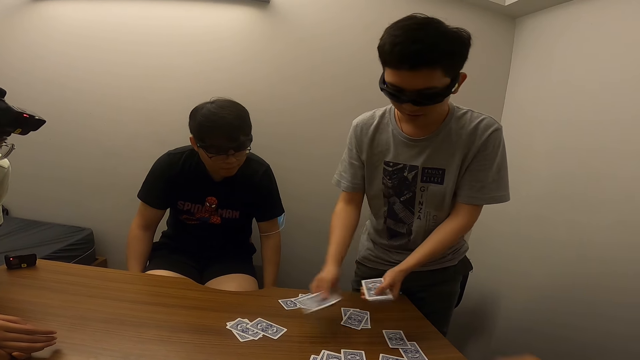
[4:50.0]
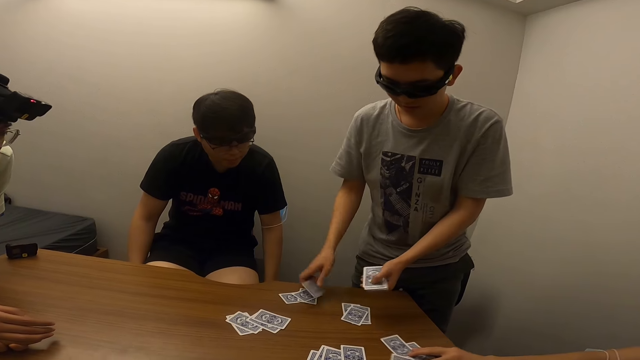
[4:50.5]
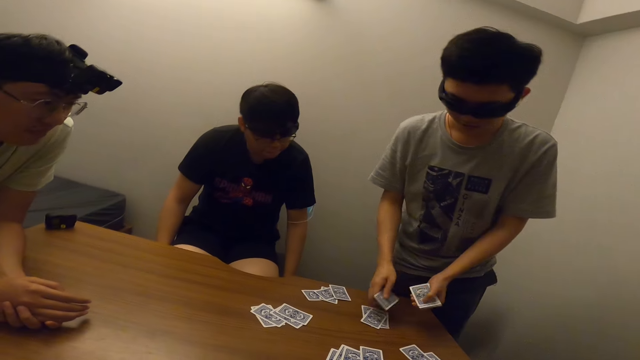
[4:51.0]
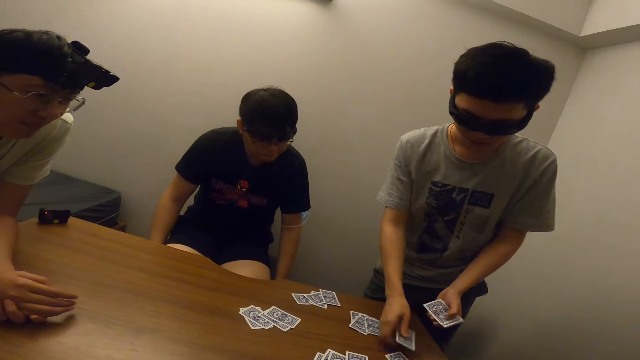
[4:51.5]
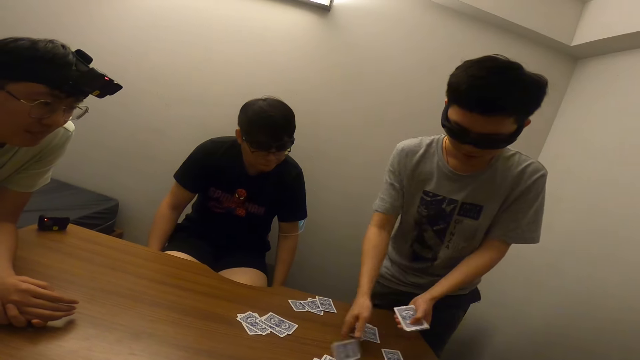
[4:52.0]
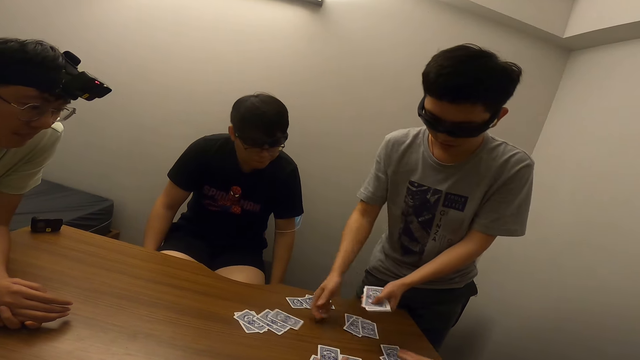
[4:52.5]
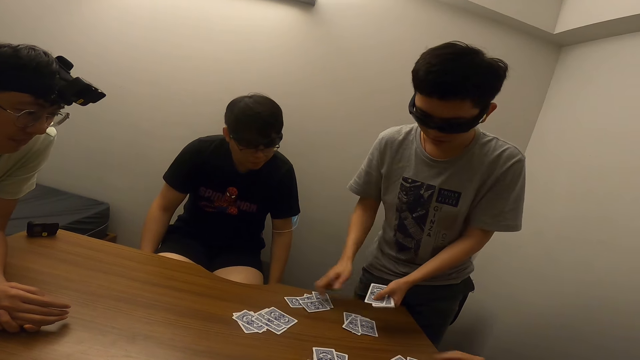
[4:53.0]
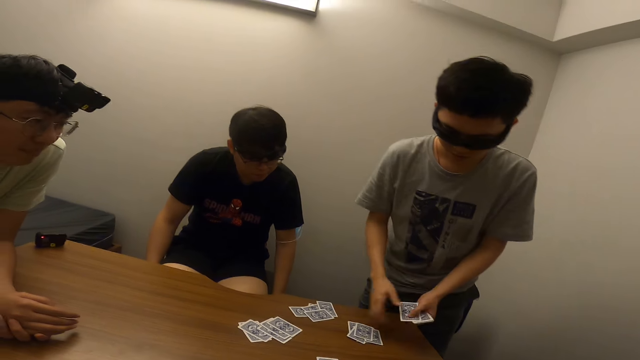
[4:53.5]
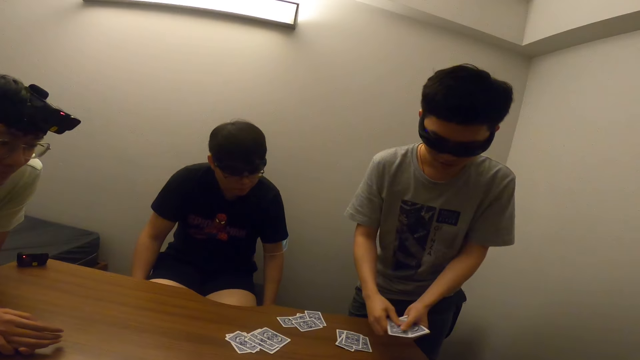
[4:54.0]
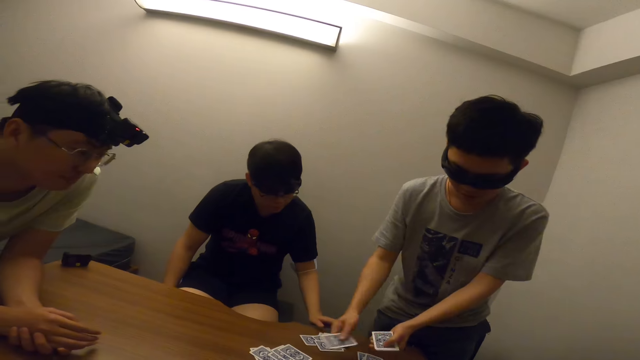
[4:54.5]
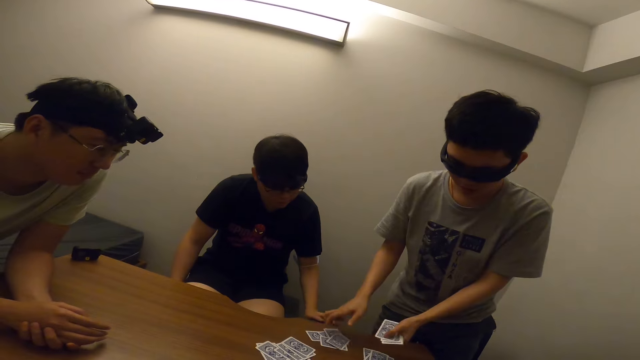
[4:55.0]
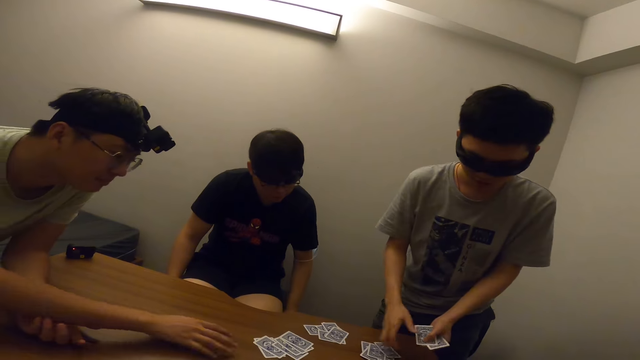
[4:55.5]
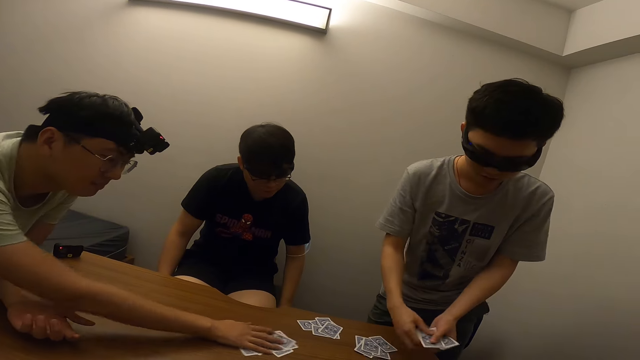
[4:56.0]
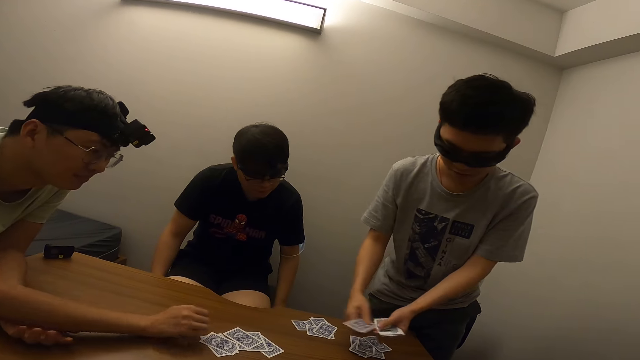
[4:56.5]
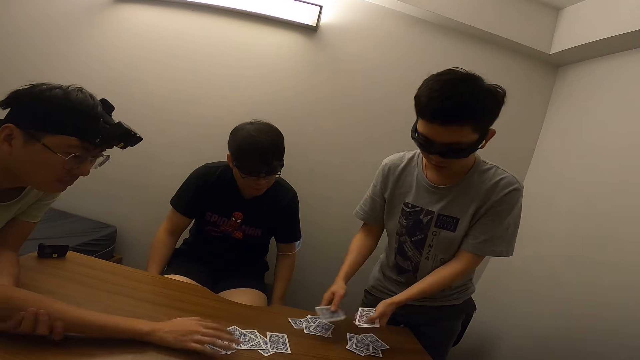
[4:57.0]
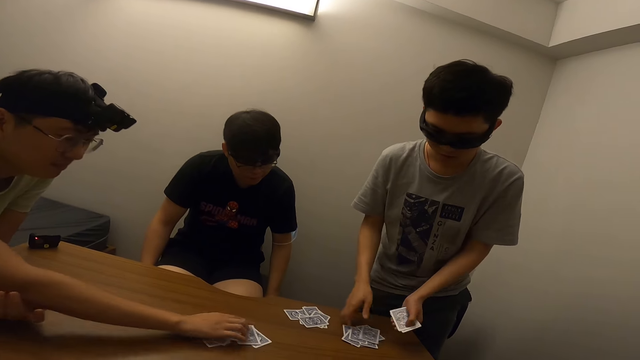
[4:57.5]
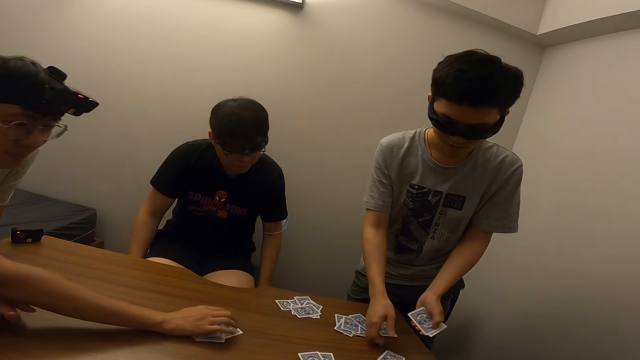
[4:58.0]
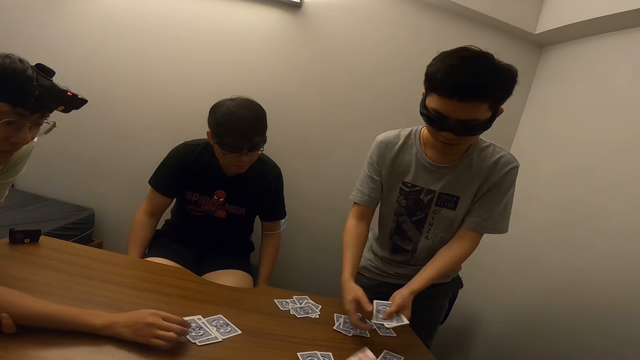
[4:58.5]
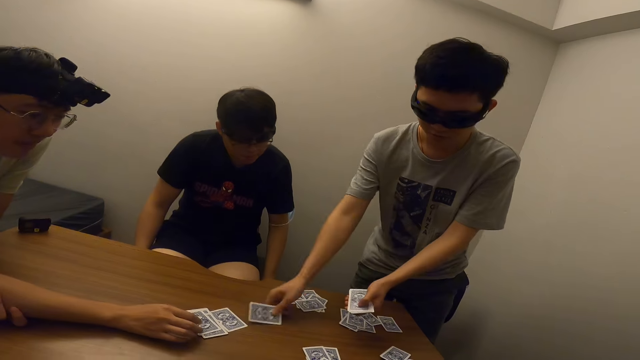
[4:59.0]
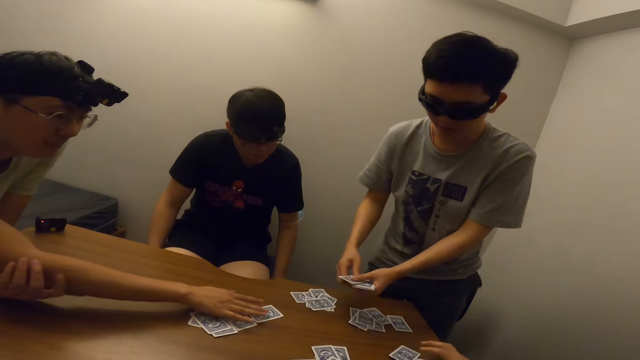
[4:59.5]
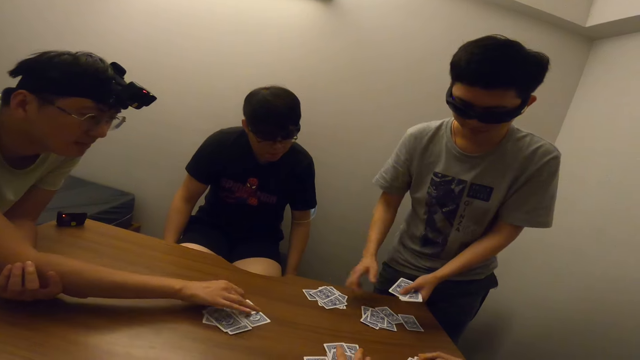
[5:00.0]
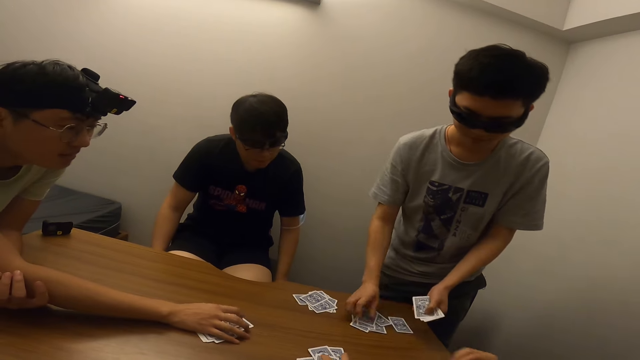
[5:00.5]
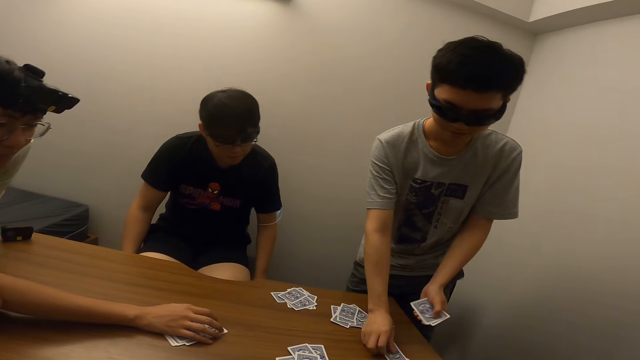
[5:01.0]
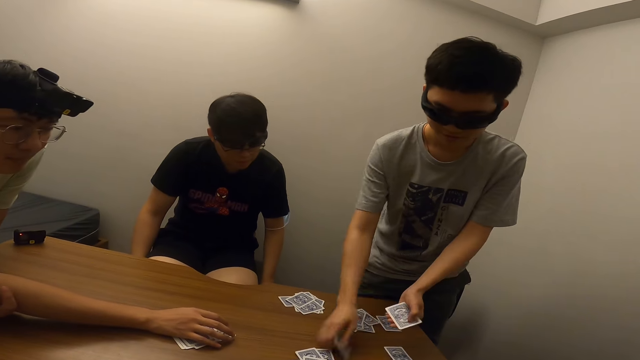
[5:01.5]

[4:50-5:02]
A man moves the cards on the table with his right hand. Another man touches the card on the table with his left hand. A third man moves the cards on the table with his right hand. He moves them repeatedly.

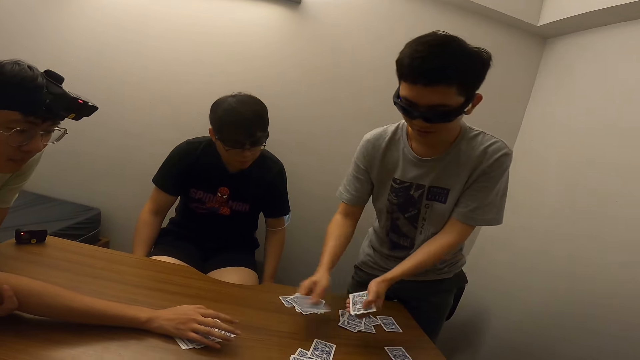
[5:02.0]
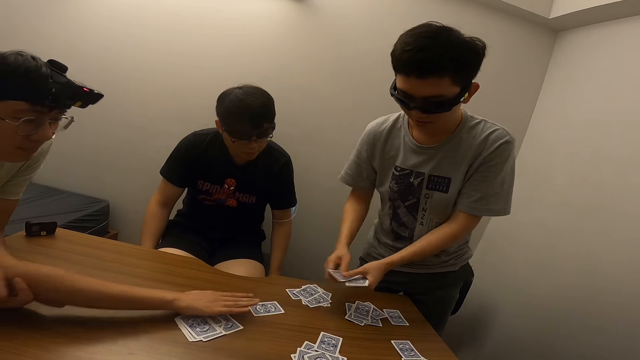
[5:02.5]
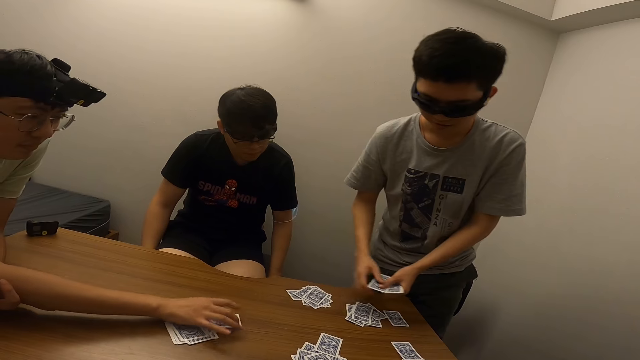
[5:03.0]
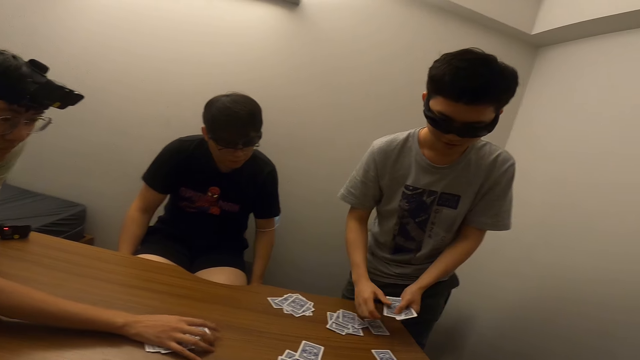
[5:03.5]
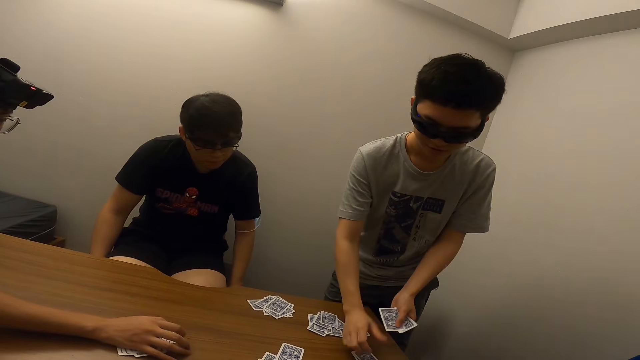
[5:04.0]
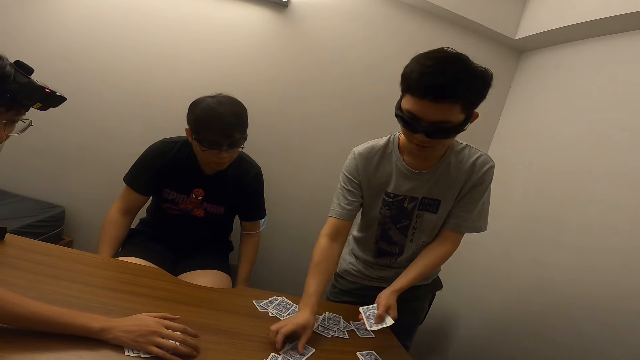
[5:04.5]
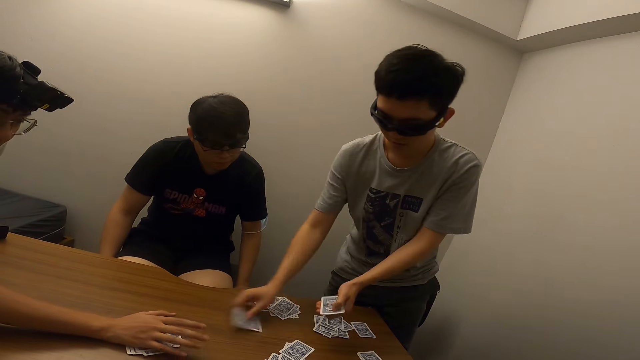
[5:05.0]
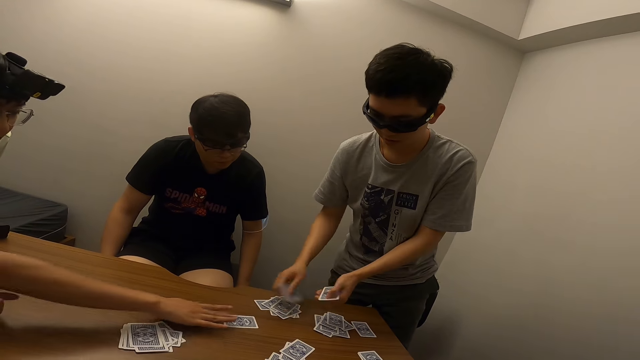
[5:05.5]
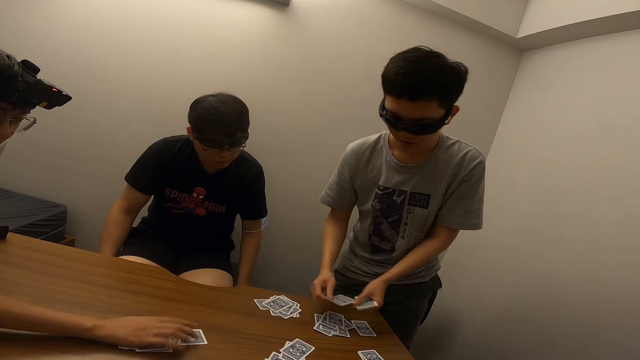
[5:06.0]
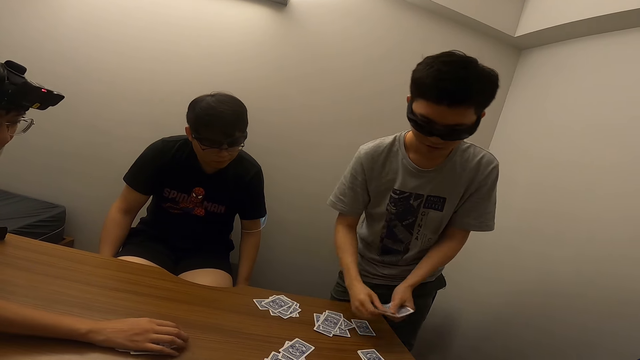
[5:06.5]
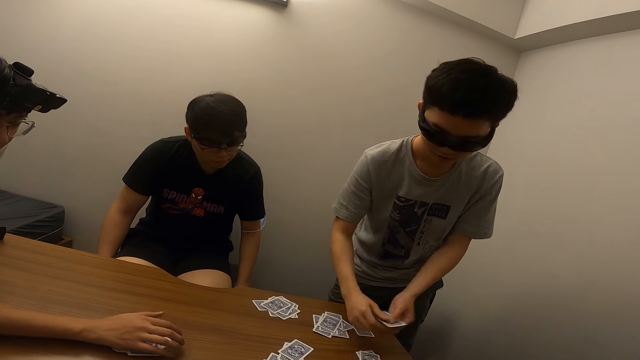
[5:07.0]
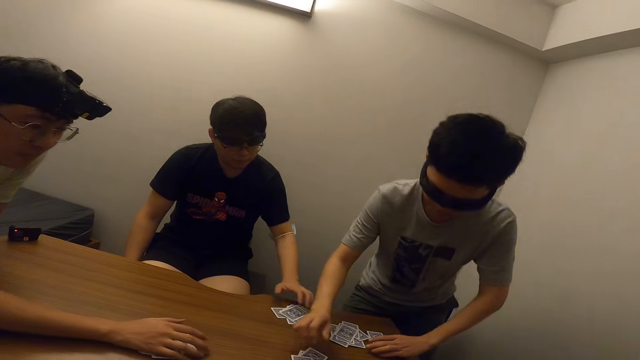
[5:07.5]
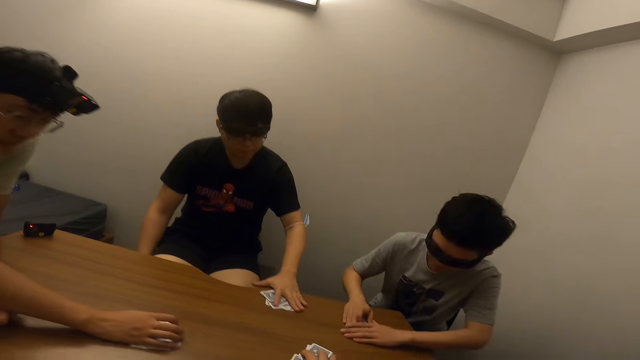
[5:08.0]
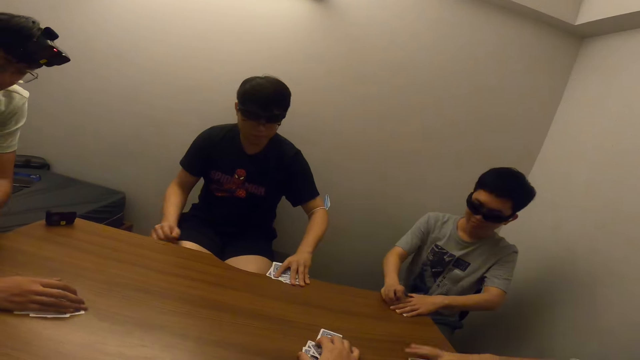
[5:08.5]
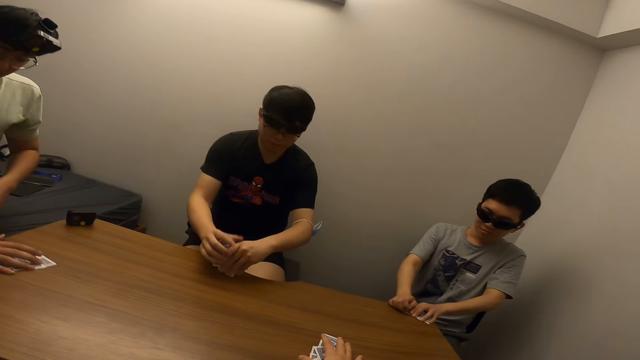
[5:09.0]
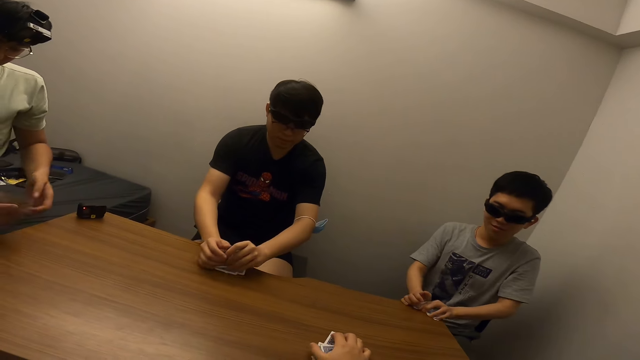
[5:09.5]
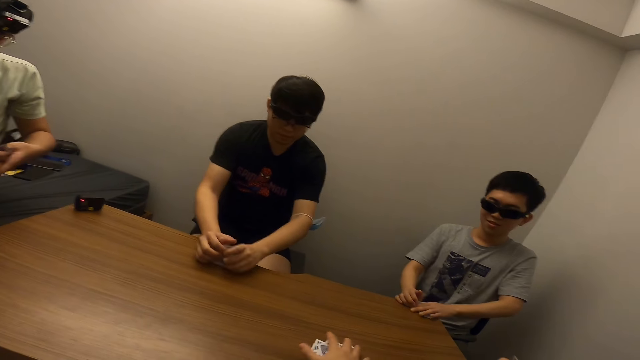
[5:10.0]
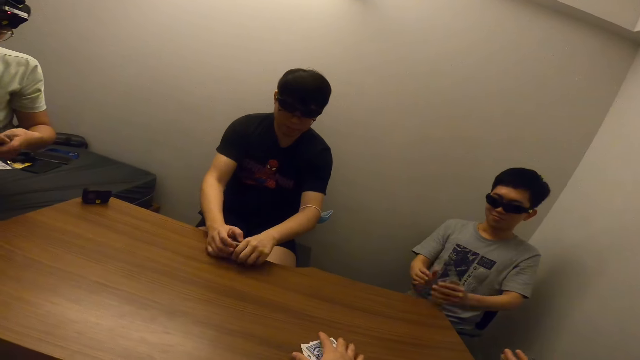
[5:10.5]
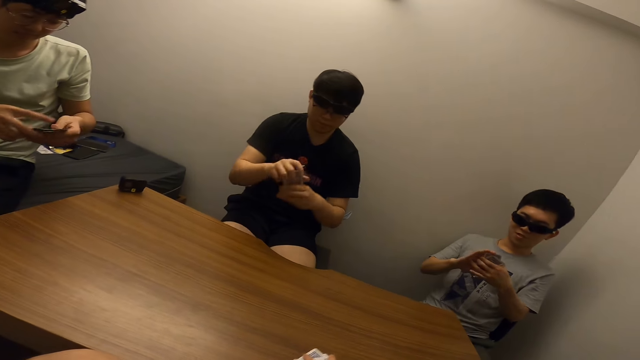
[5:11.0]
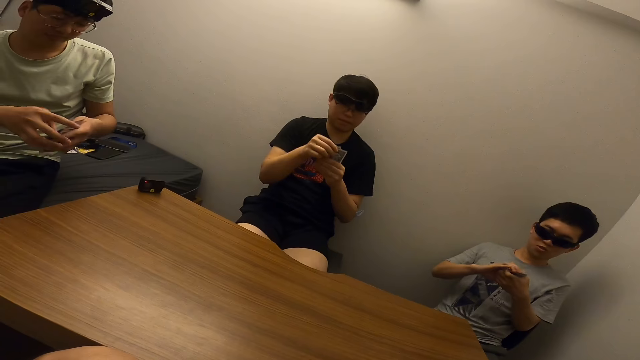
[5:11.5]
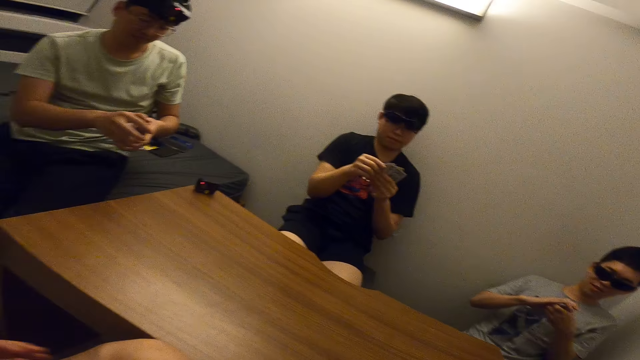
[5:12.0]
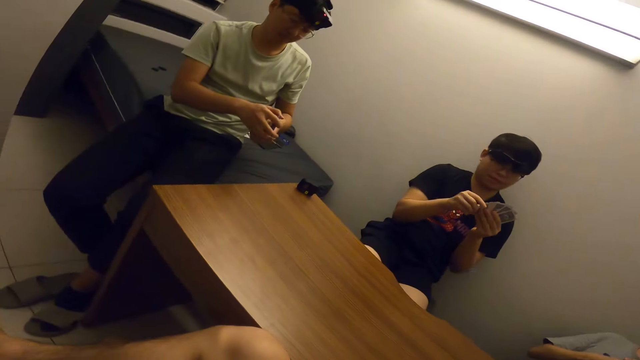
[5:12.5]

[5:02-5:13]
A man moves the cards on the table with his right hand. He moves them again. A second man sits. A third man picks the cards from the table with his left hand. The second man moves the cards on the table with both hands. The first man moves the cards on the table with his right hand and picks the cards from the table with his right hand. The second man picks up the cards from the table with both hands and flips through his cards with both hands.
